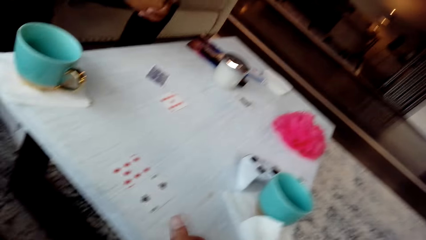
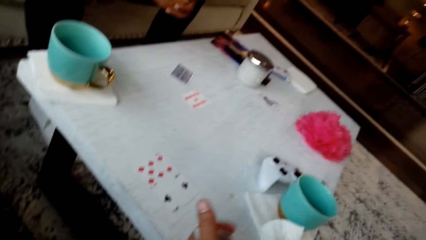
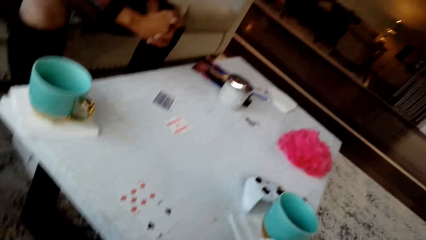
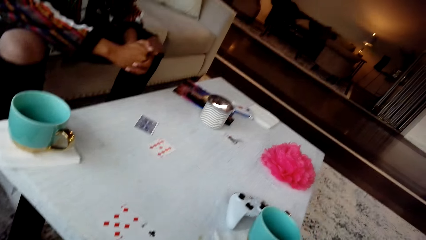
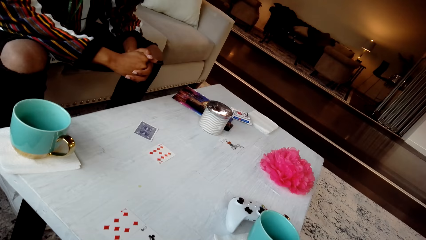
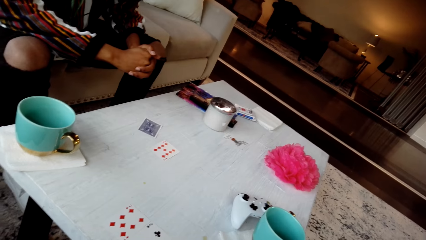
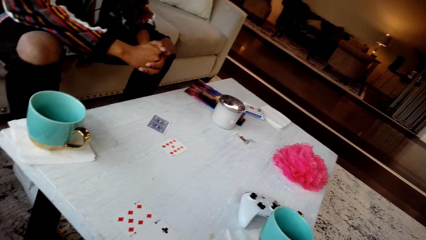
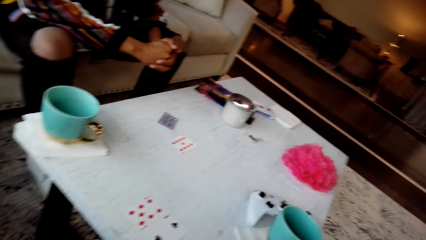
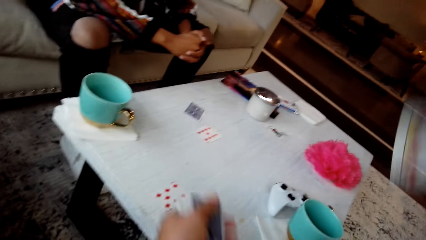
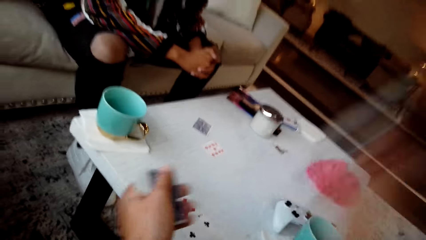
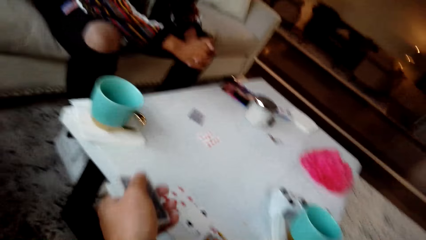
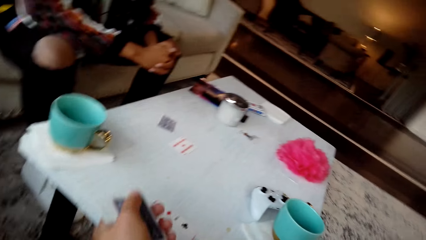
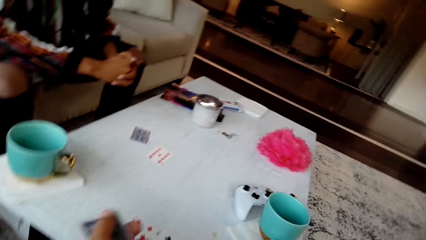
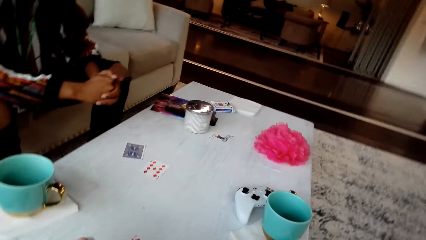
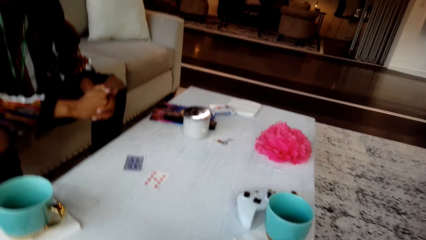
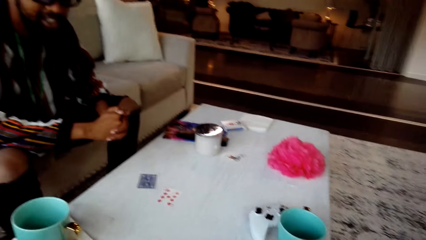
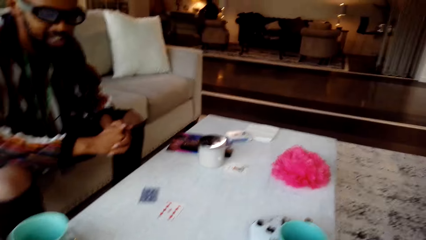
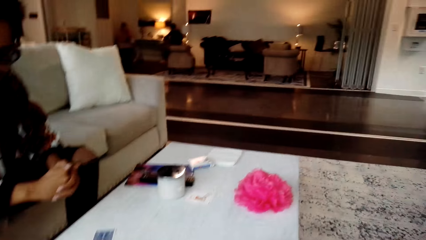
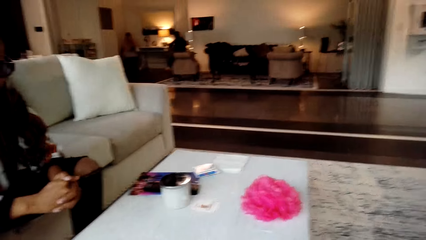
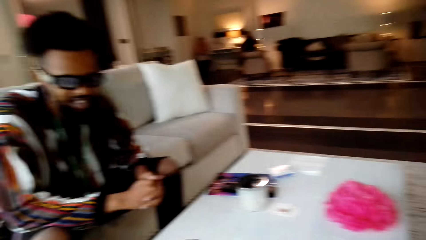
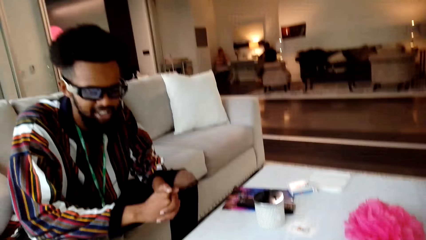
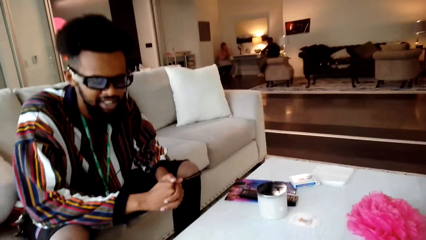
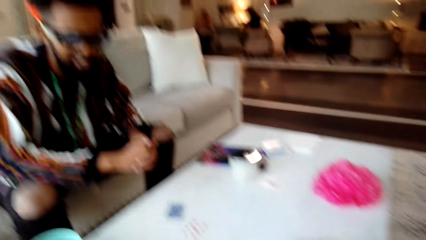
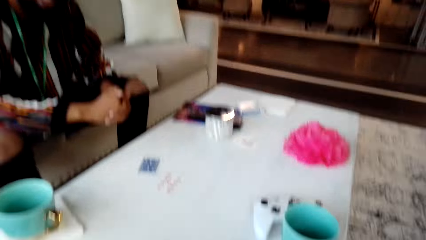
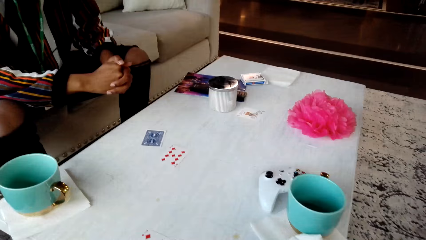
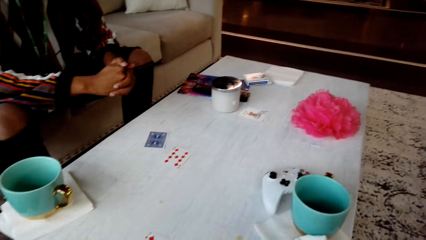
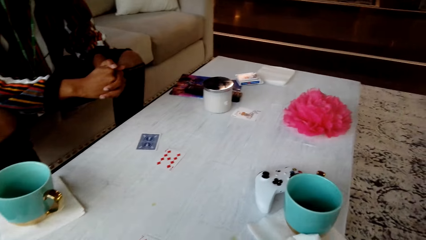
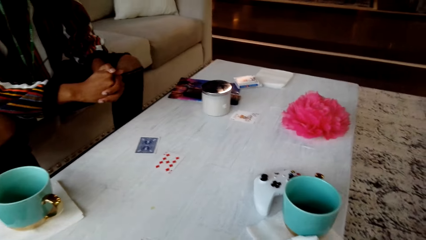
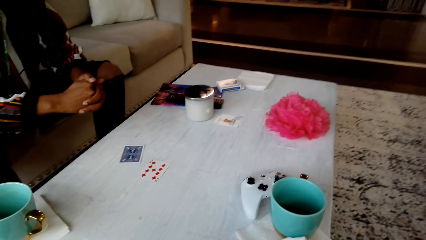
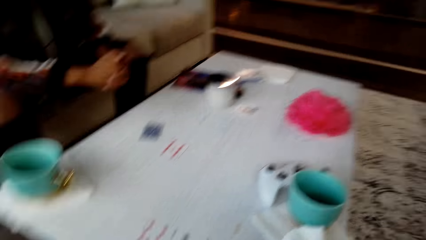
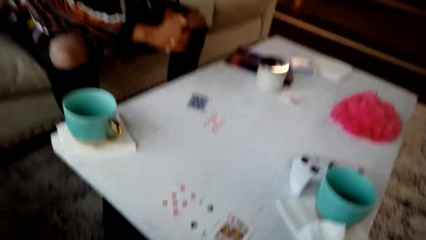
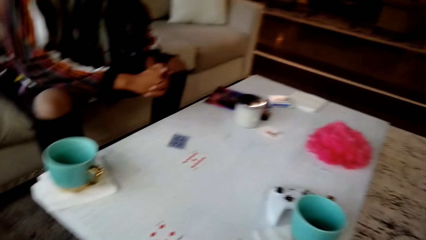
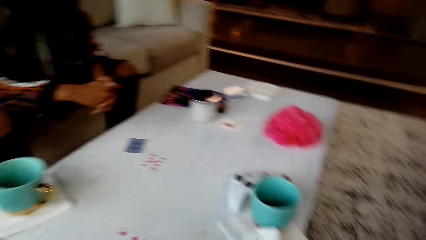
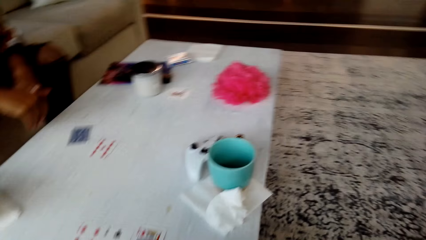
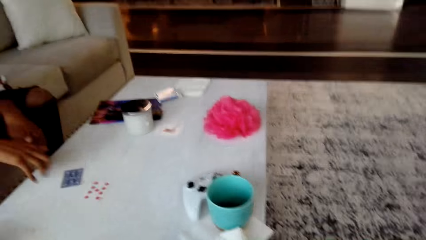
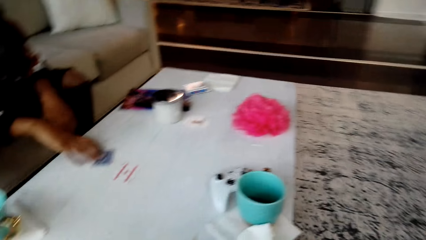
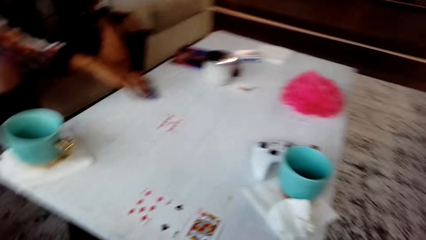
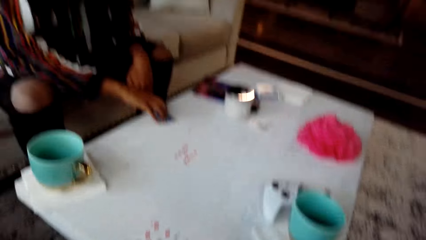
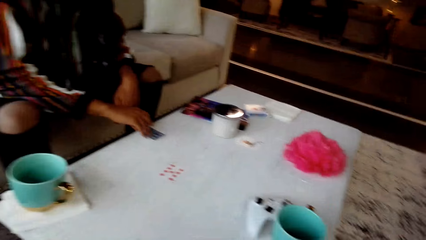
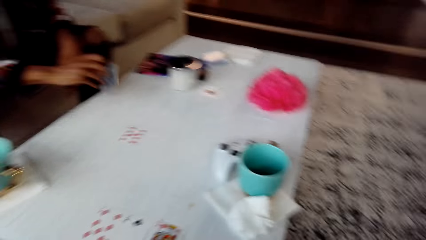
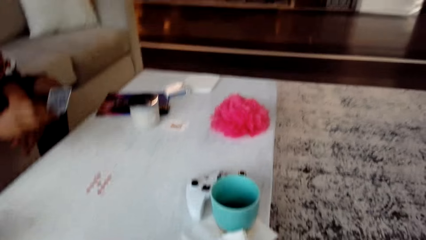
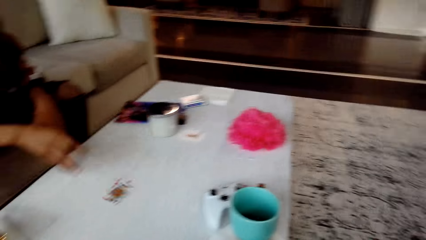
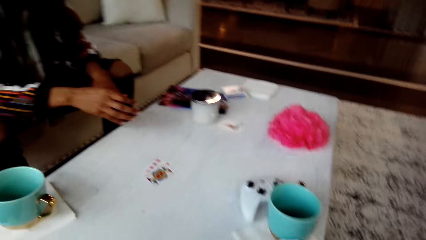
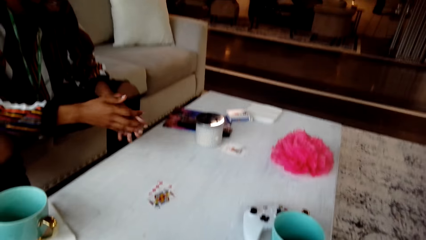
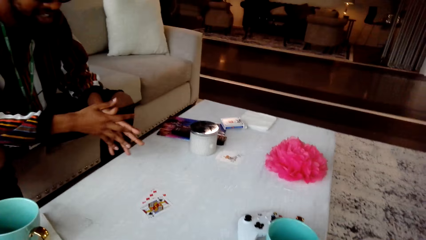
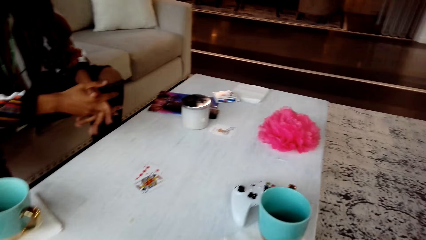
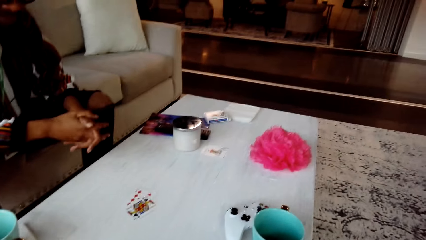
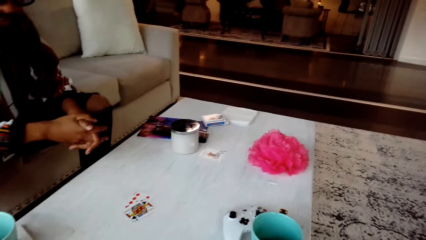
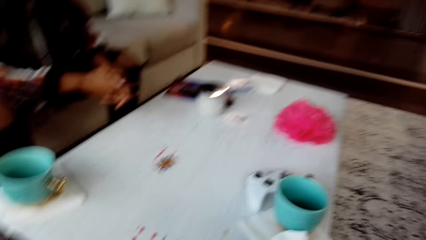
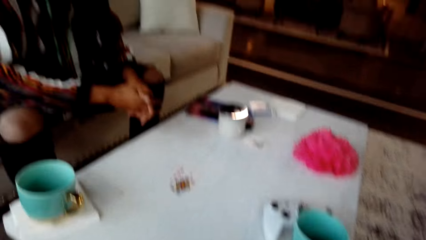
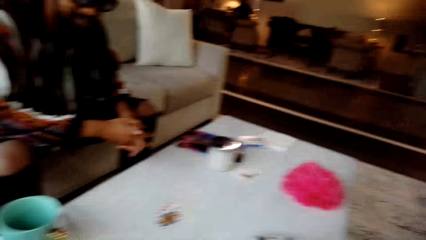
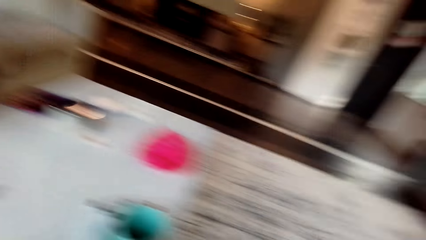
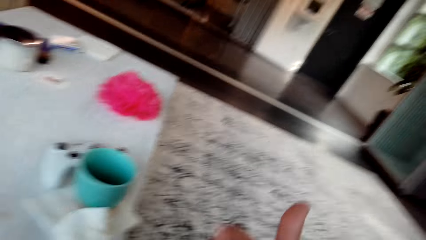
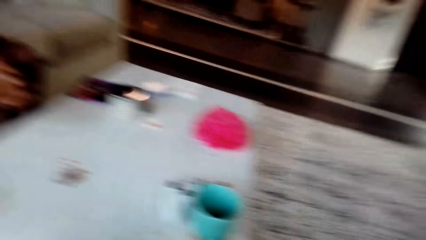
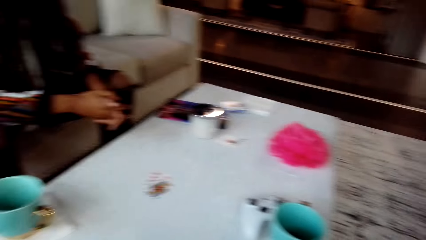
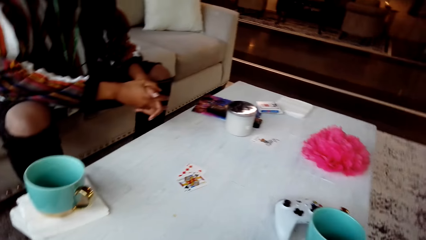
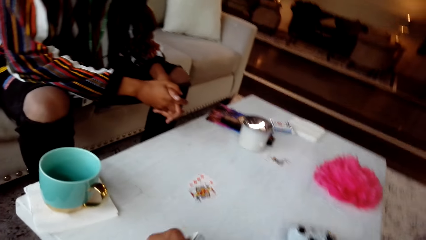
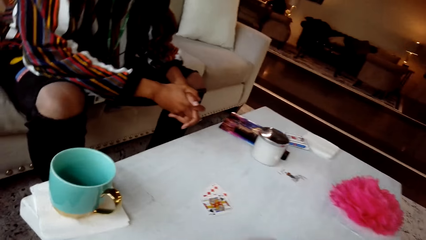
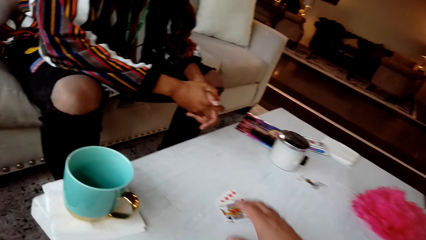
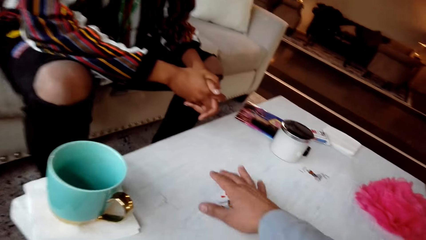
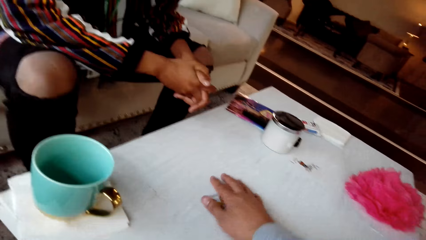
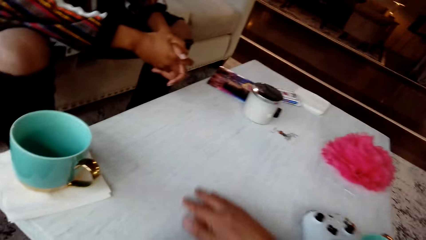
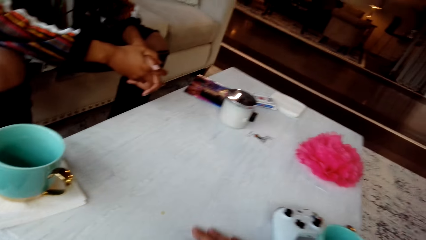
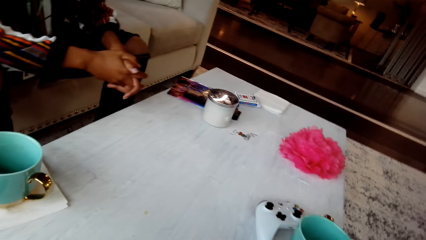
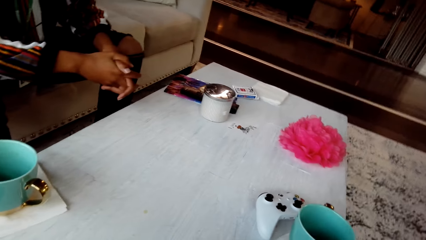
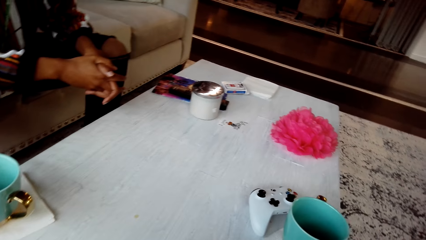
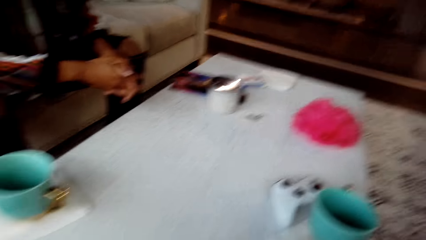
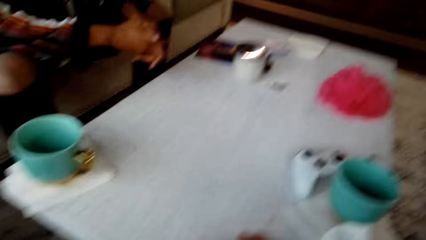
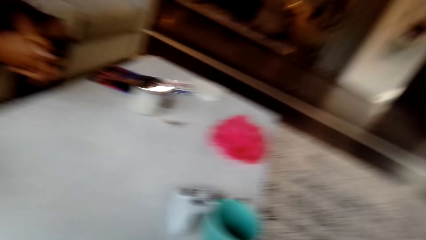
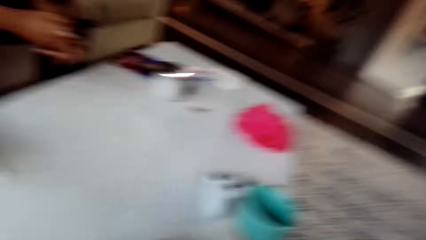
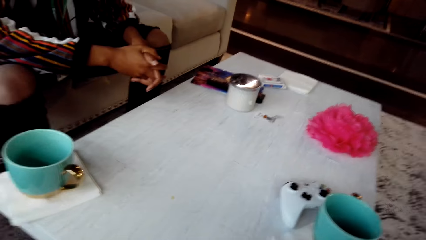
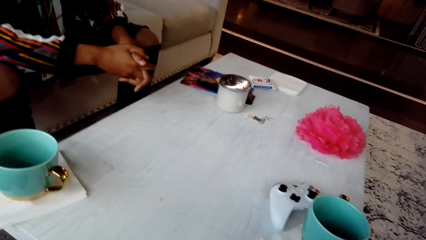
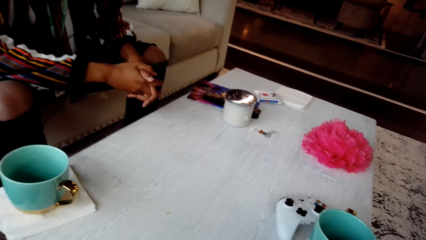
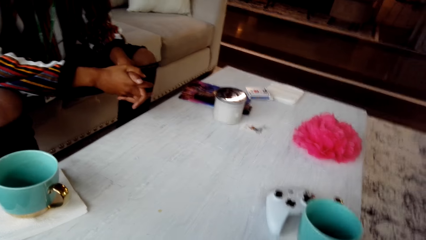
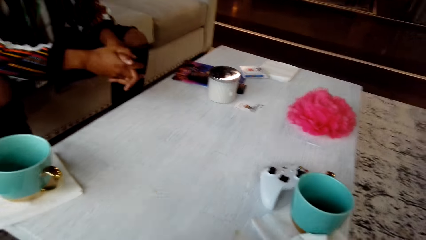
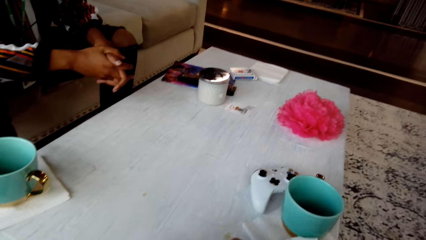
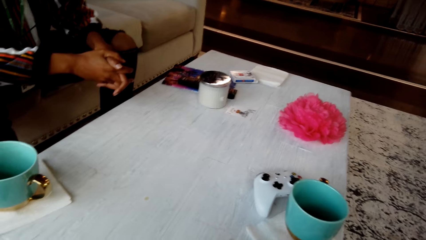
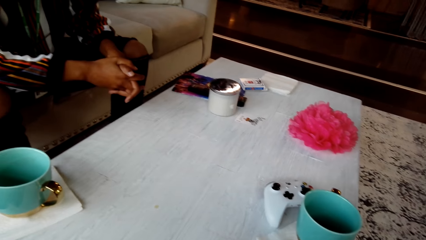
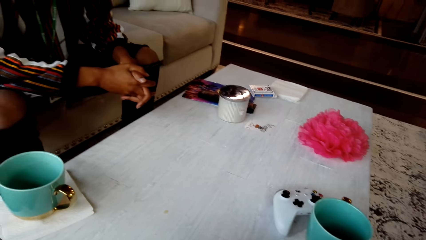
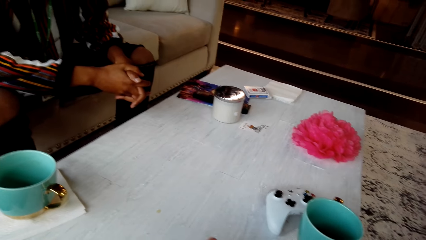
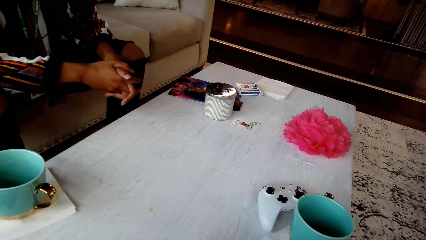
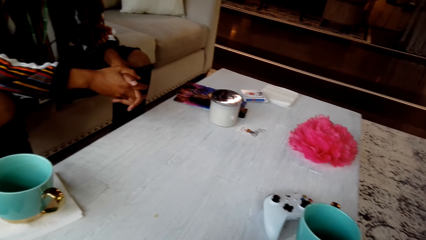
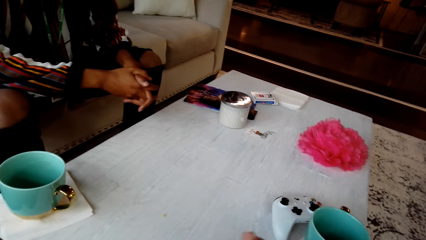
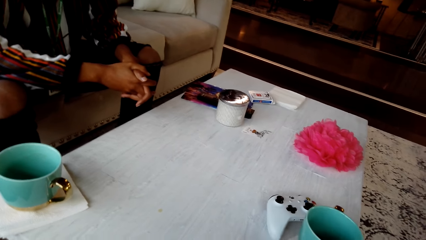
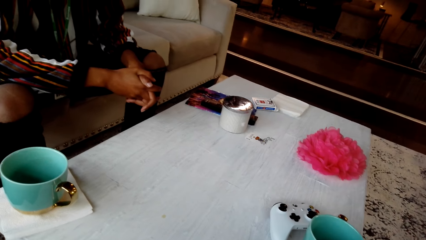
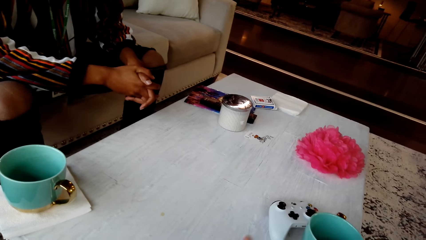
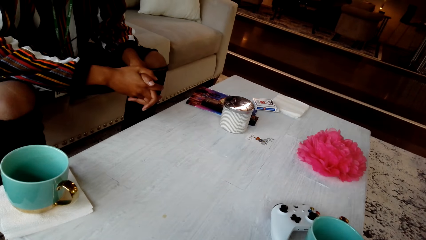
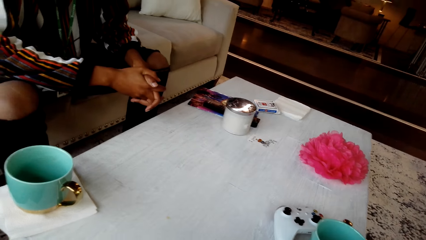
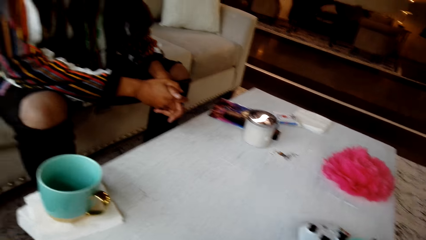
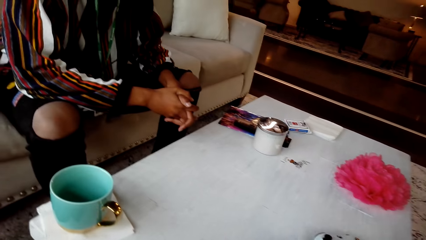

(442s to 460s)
The camera wearer reshuffles the cards. They place the cards on the table. They converse with a man. They drop a card on the table. They look around the table. They converse with the man. They pick a card from the table. They place the card on the table. They converse with the man. They pick the cards from the table. They converse with the man. They look around the table. They converse with the man.
